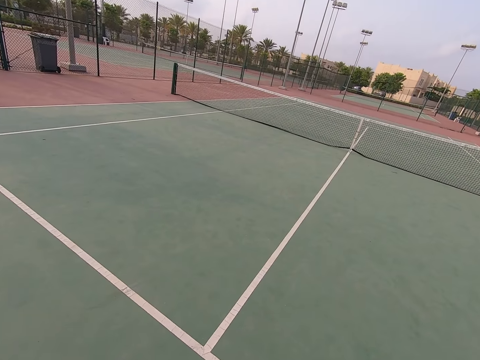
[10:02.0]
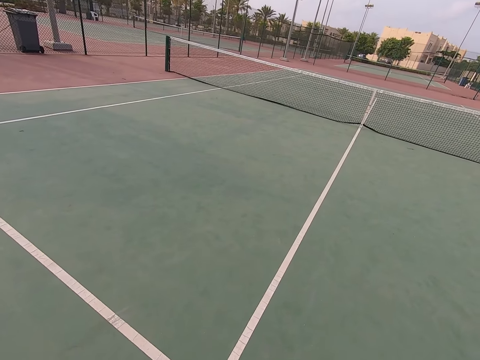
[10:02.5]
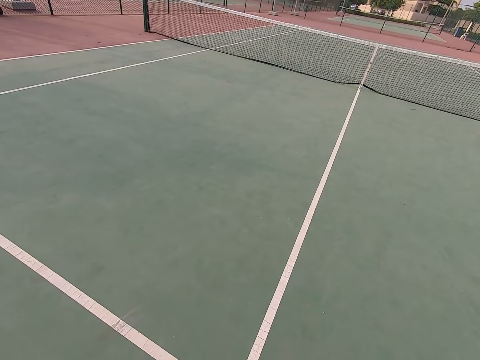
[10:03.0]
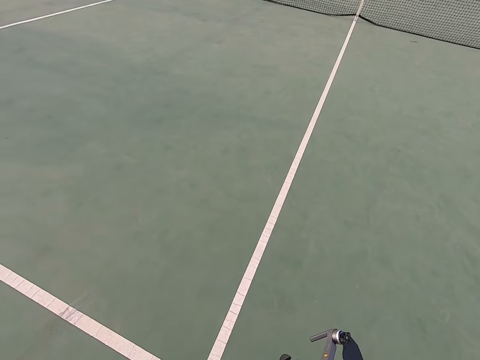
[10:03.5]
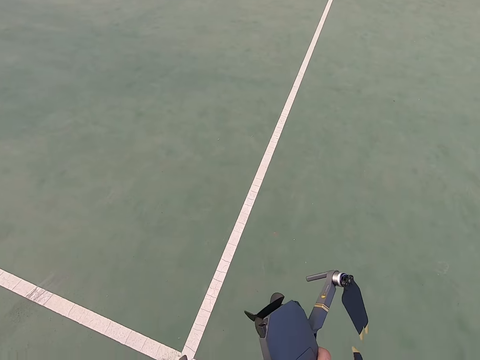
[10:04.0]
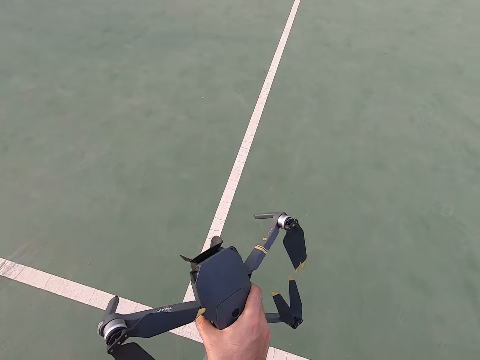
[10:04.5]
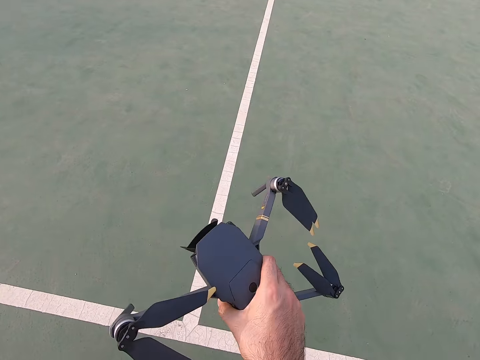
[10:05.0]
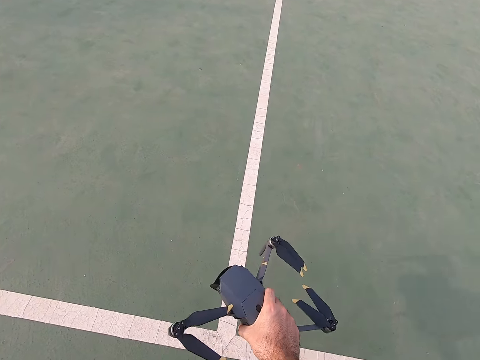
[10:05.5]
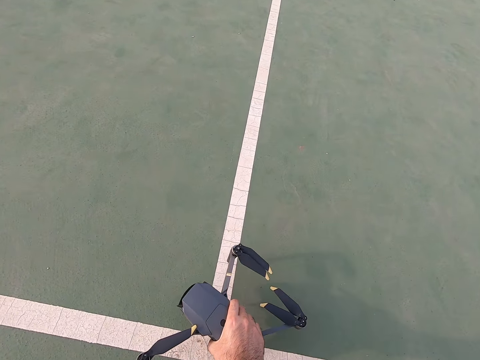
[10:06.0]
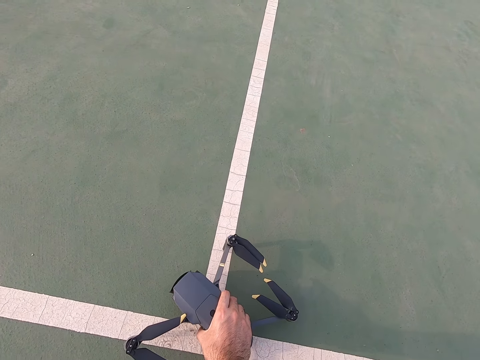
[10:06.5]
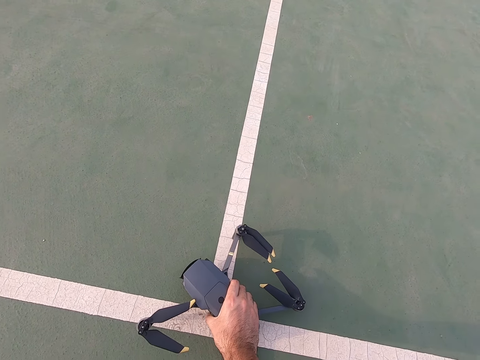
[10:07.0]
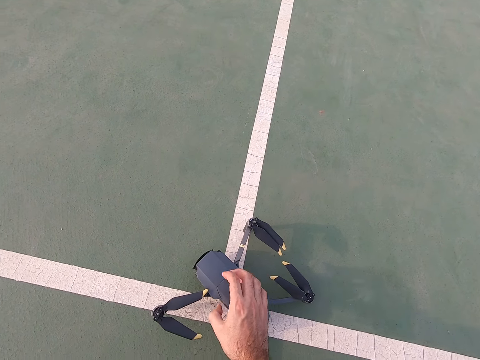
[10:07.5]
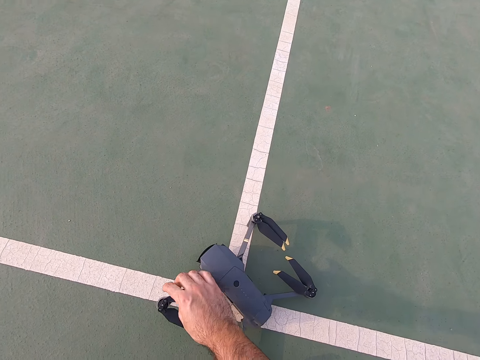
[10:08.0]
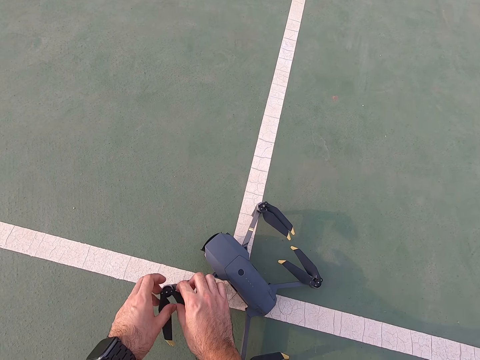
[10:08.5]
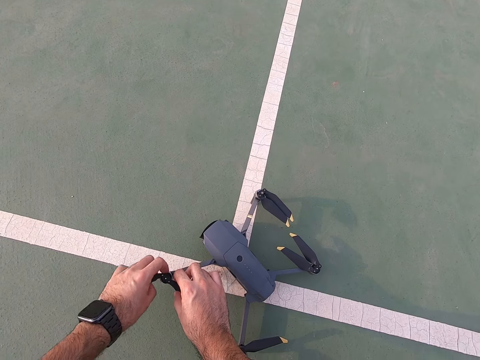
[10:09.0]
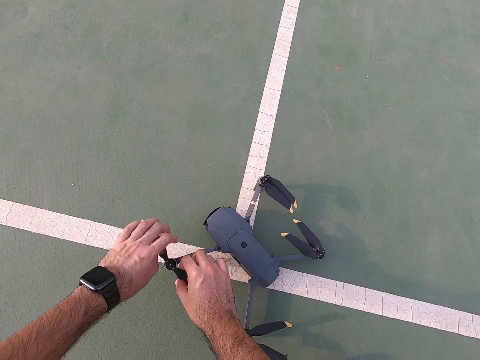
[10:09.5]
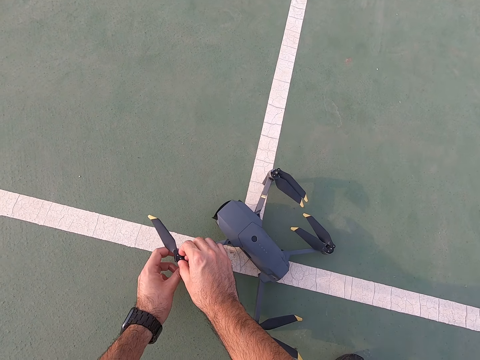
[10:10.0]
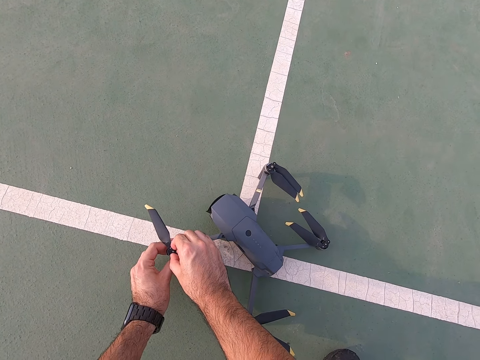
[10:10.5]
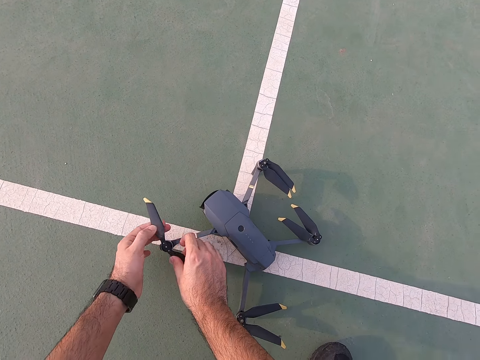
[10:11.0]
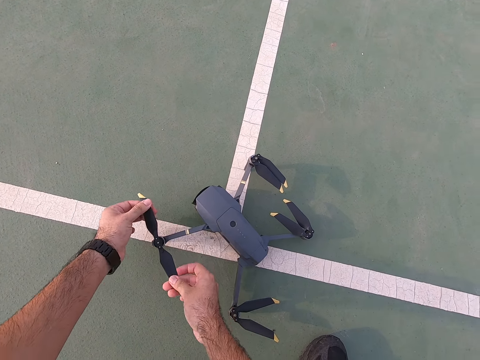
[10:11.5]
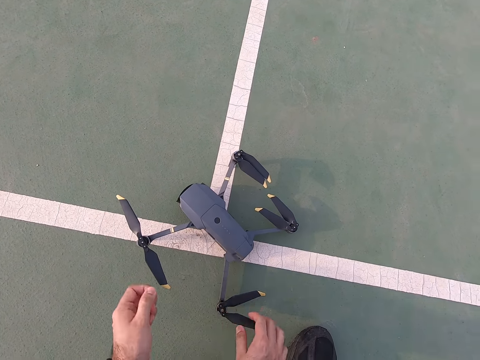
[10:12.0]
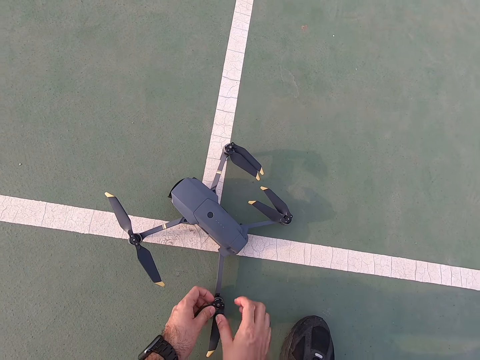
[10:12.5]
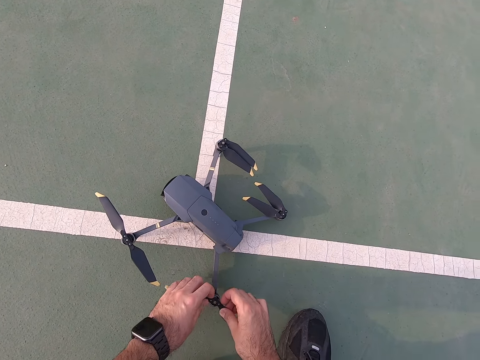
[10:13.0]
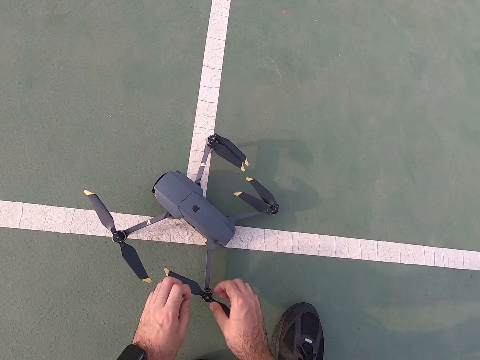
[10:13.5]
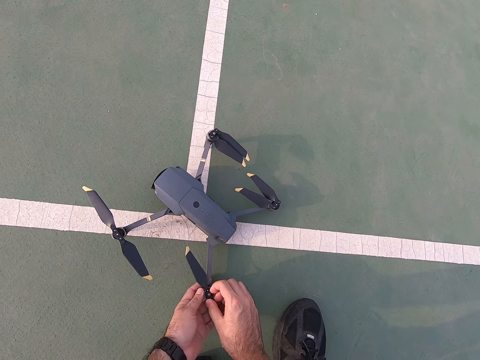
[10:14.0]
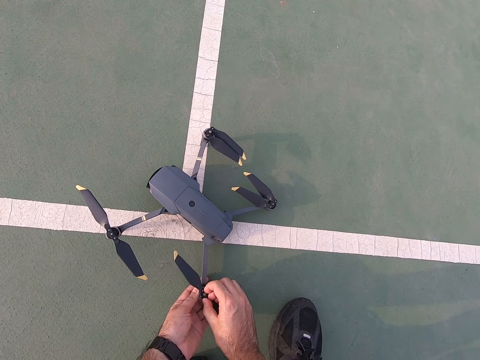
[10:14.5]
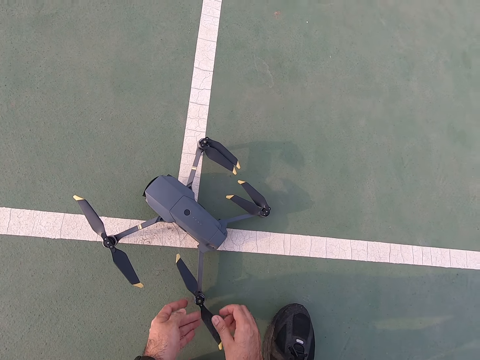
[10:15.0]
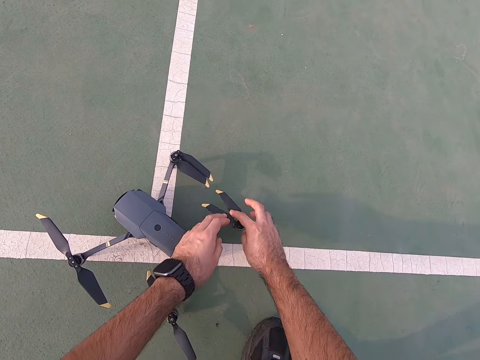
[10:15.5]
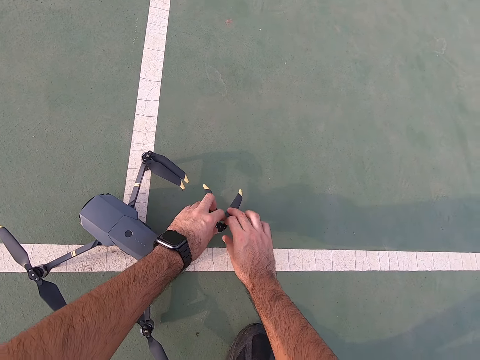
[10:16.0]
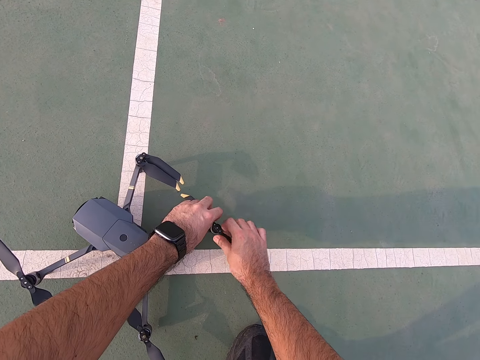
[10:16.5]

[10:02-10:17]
The camera wearer sets up the drone. They put the drone down and straighten the drone.

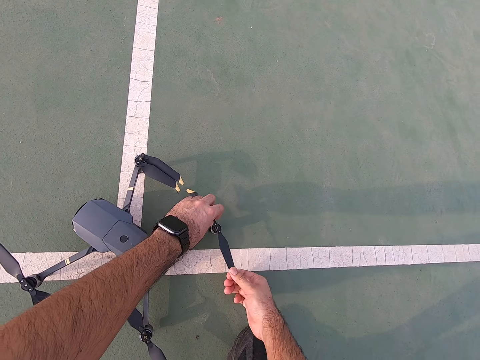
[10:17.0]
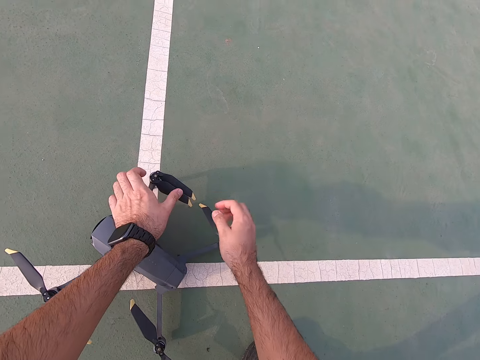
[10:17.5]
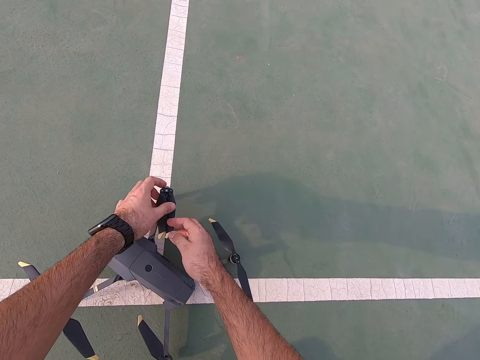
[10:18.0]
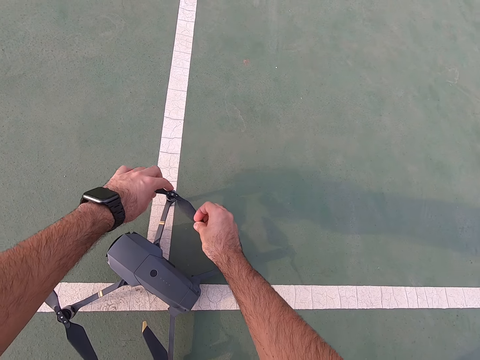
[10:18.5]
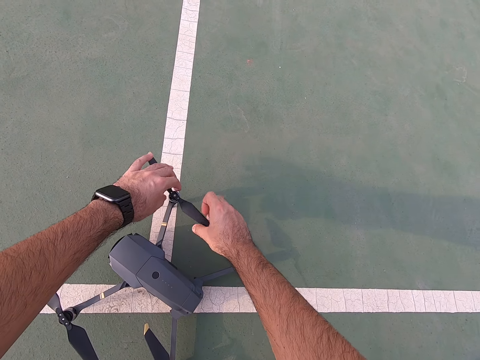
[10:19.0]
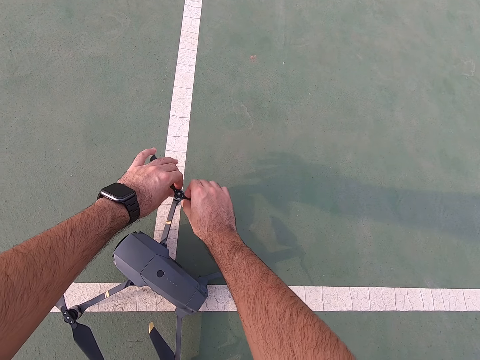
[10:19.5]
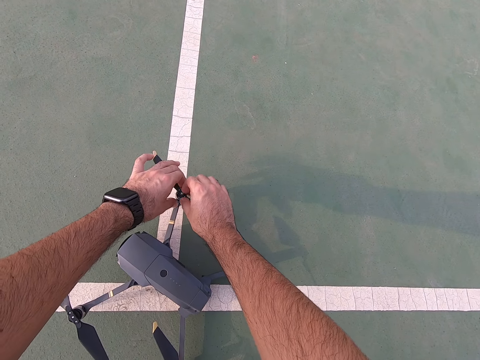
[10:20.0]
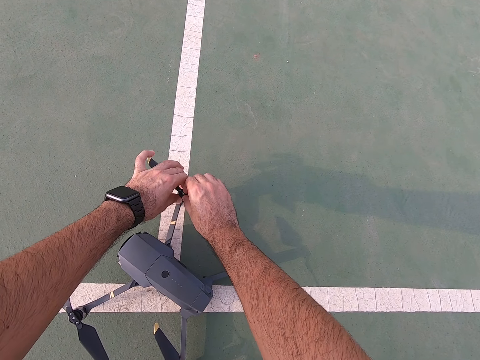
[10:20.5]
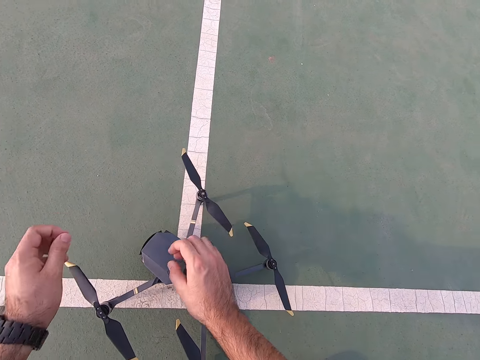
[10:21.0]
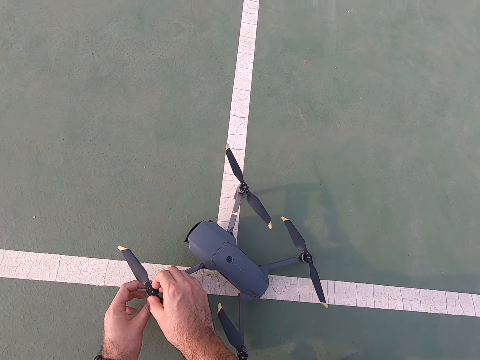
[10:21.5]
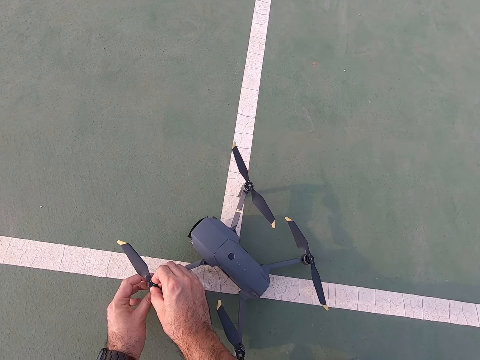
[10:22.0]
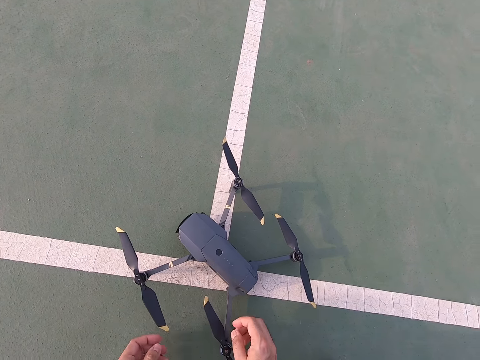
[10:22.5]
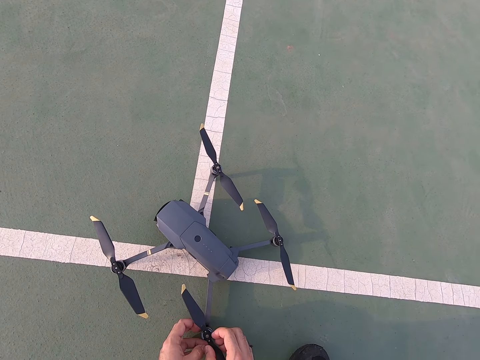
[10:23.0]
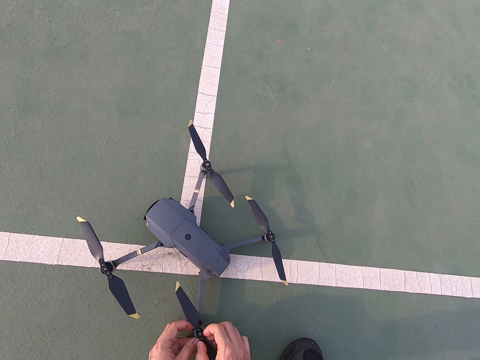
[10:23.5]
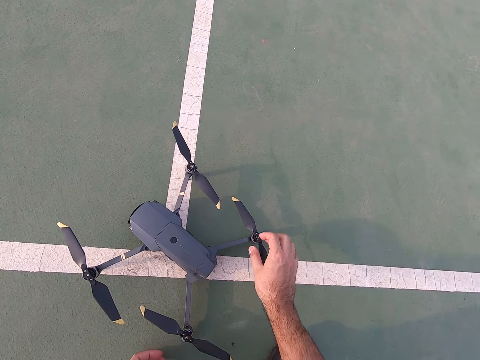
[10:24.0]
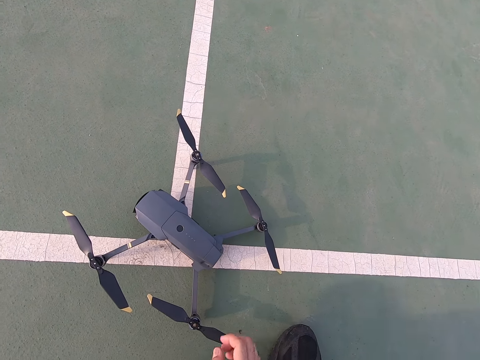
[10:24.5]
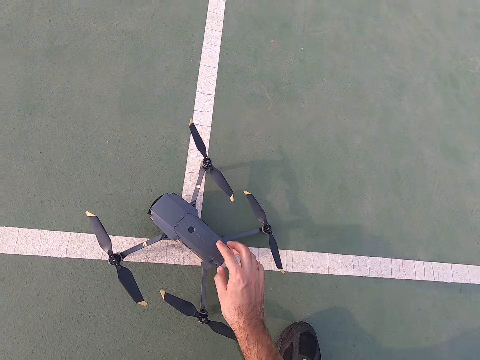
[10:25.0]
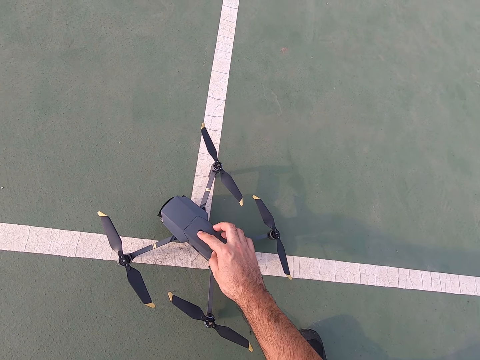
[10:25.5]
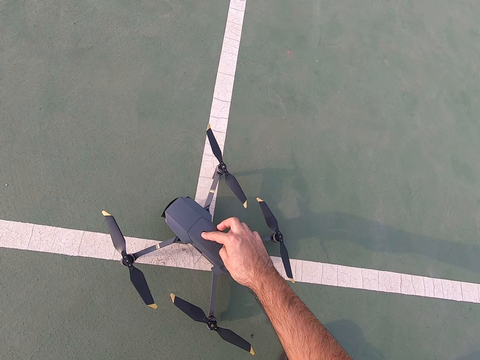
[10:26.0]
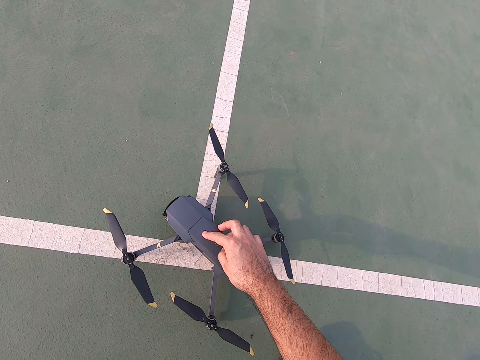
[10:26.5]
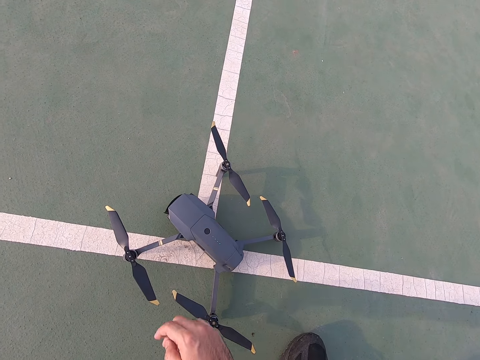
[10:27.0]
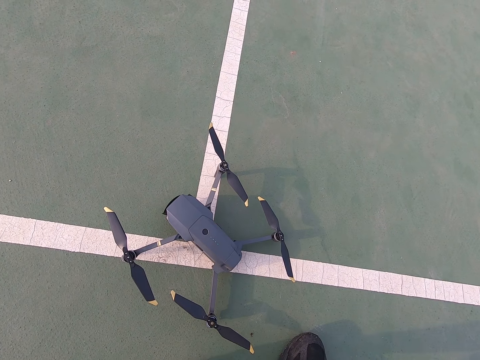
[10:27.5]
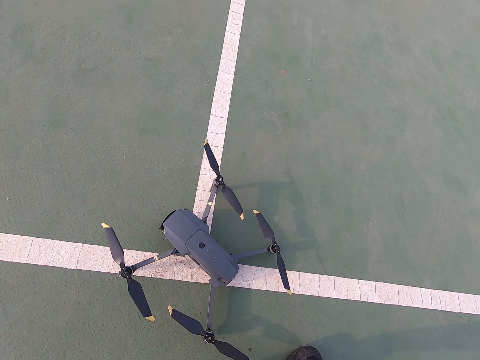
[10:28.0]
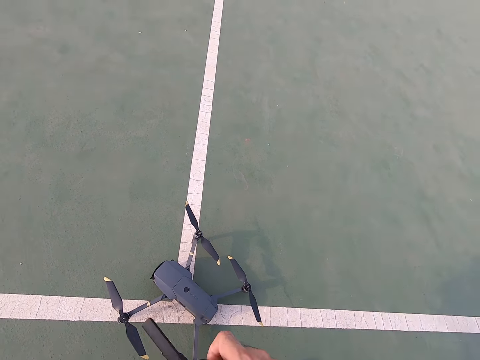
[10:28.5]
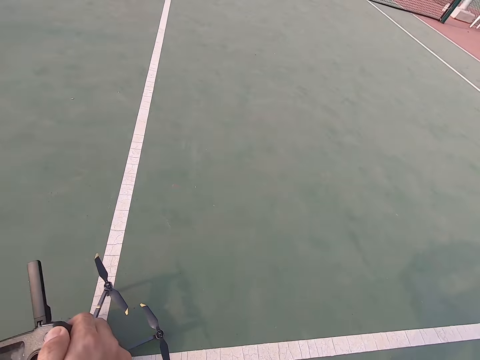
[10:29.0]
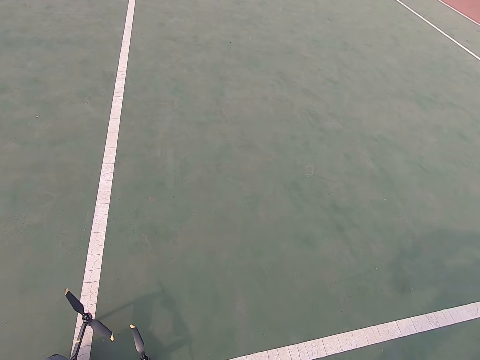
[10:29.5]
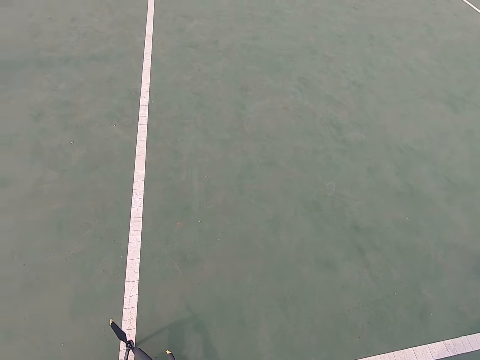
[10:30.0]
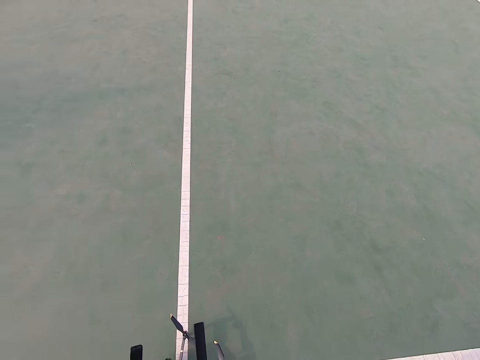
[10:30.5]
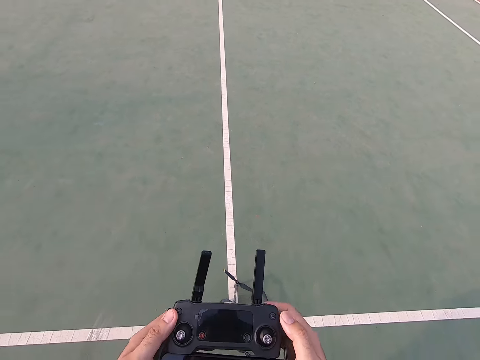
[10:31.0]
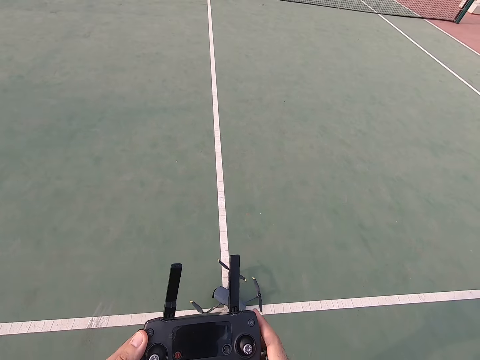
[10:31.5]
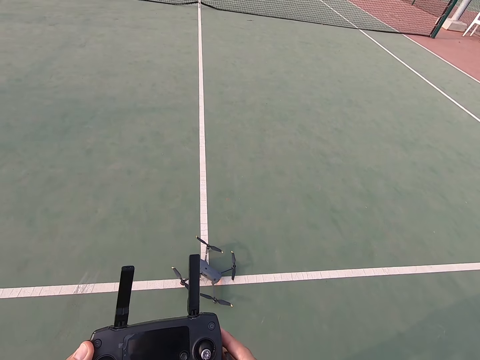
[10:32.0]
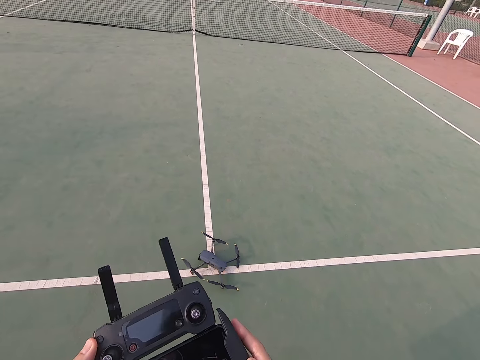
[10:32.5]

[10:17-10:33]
The camera wearer presses the drone controller. They control the drone with the remote.
